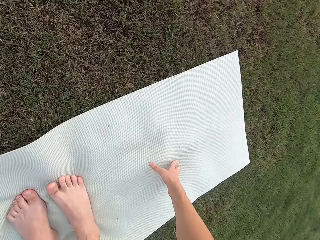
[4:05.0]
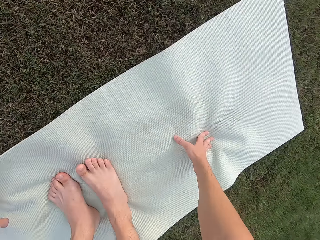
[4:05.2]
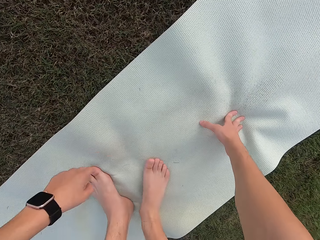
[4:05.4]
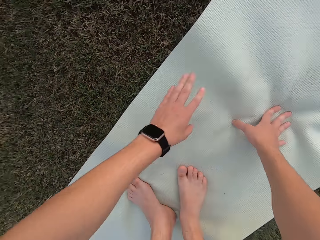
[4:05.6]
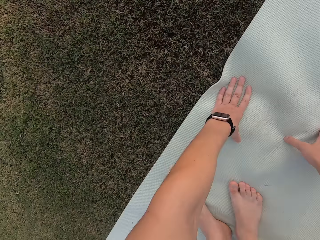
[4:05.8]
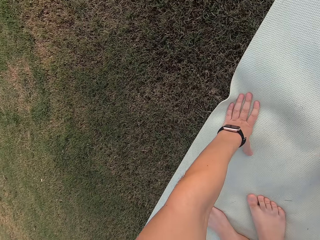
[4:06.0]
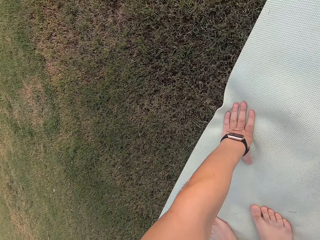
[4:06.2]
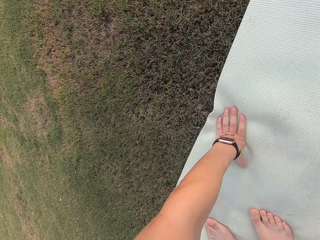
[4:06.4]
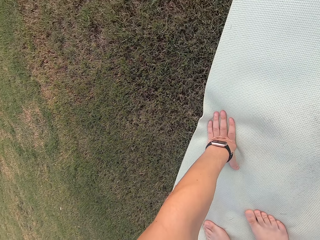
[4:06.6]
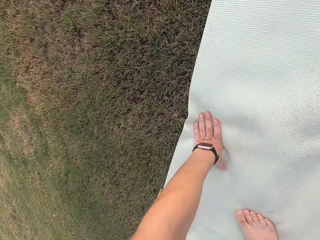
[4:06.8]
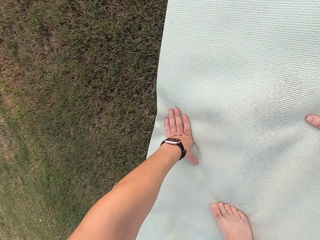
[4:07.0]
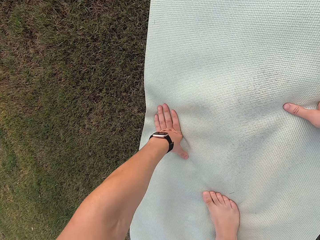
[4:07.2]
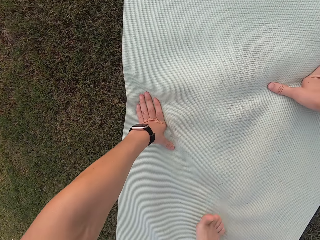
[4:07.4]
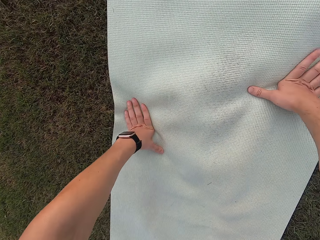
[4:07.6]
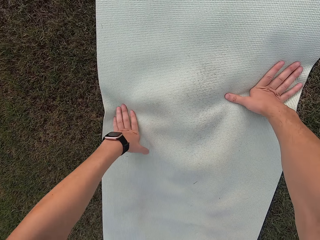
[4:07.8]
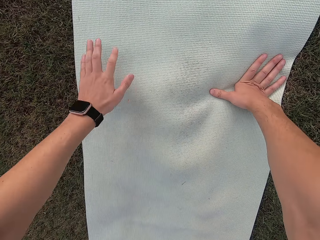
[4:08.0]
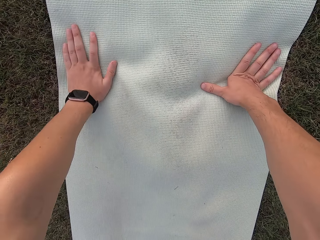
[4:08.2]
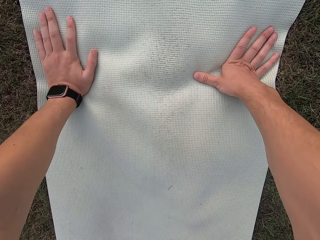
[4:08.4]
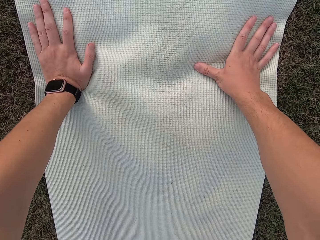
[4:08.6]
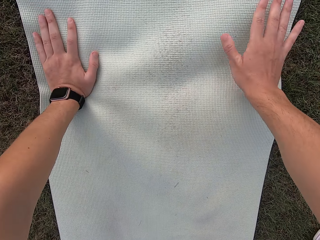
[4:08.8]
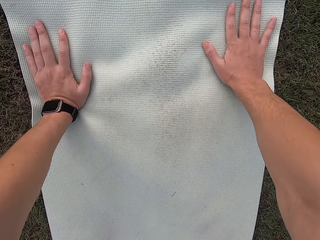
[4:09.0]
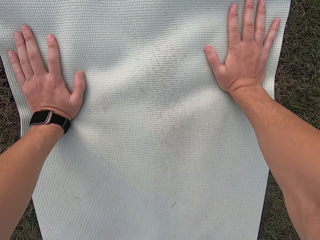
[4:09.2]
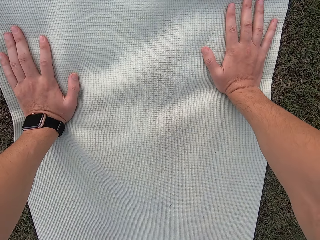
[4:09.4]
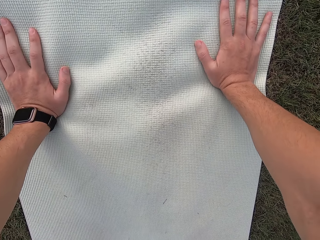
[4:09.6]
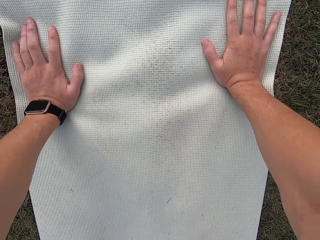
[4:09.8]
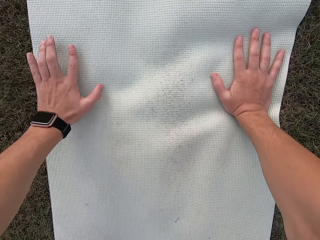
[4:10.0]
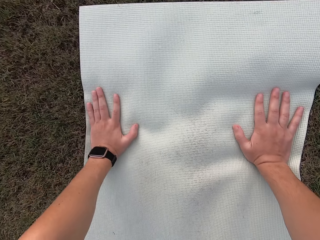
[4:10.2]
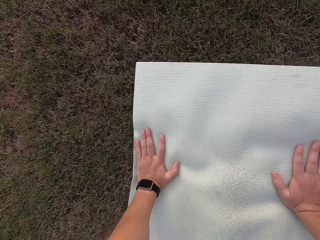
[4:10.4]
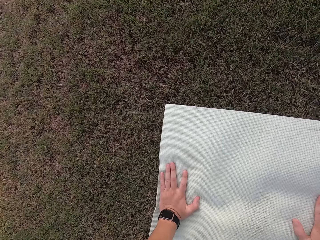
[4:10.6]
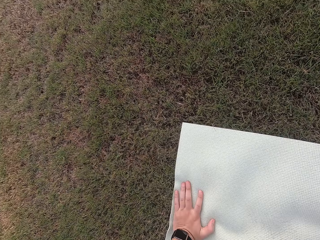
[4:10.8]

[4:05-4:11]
The camera wearer touches the mat.

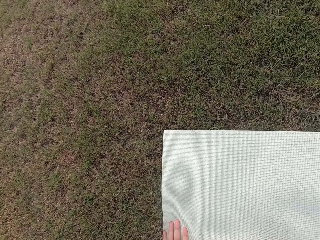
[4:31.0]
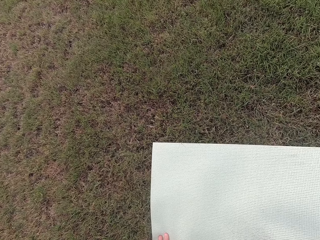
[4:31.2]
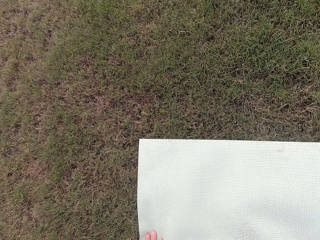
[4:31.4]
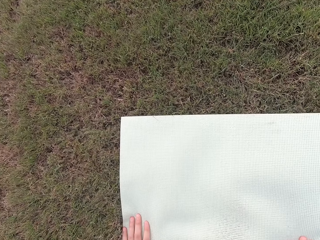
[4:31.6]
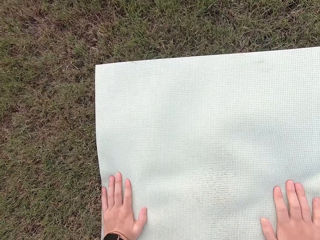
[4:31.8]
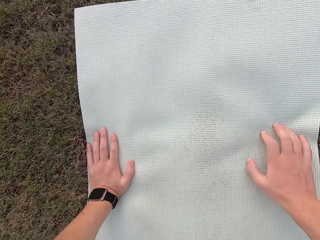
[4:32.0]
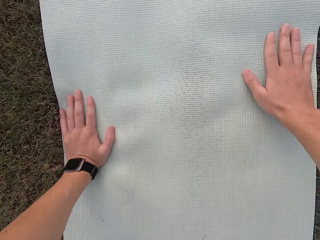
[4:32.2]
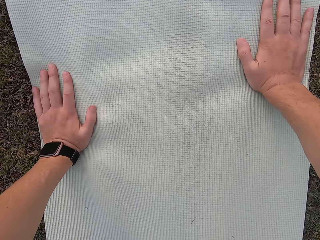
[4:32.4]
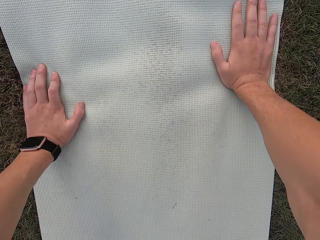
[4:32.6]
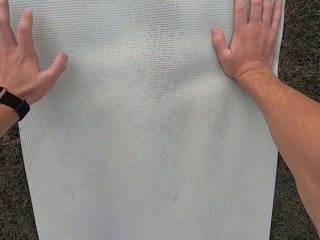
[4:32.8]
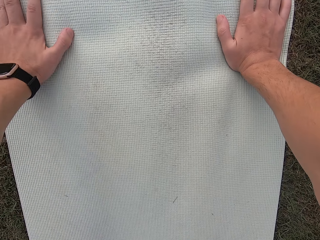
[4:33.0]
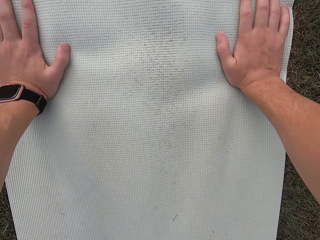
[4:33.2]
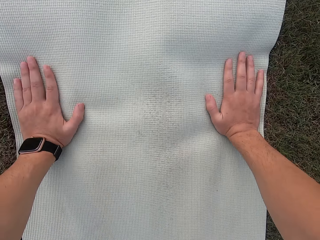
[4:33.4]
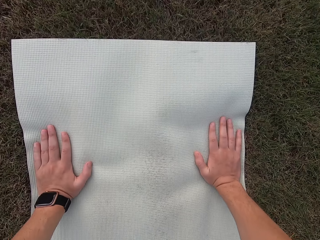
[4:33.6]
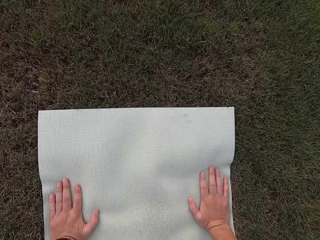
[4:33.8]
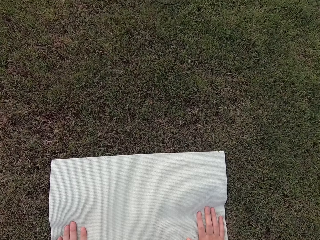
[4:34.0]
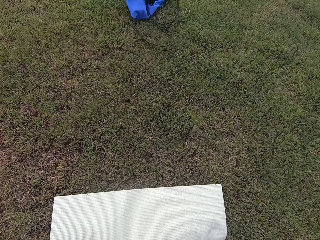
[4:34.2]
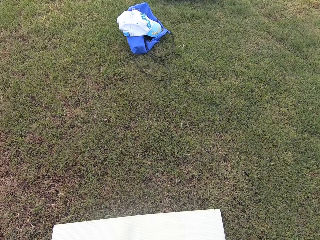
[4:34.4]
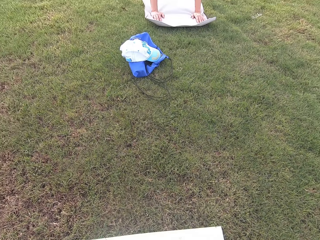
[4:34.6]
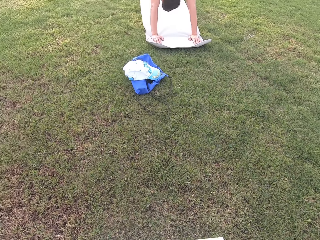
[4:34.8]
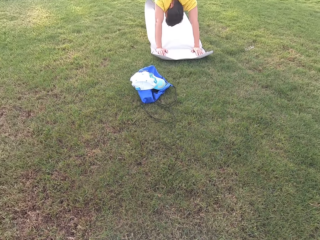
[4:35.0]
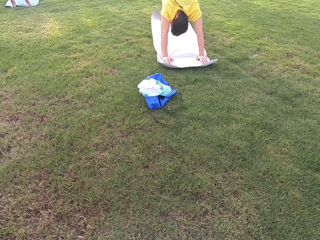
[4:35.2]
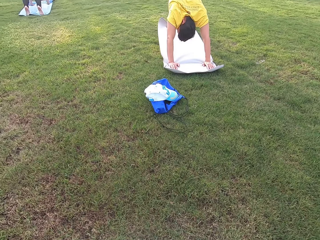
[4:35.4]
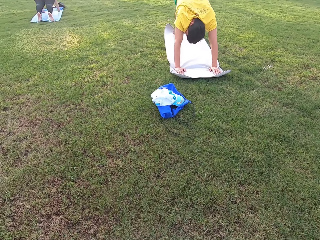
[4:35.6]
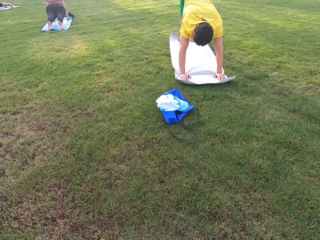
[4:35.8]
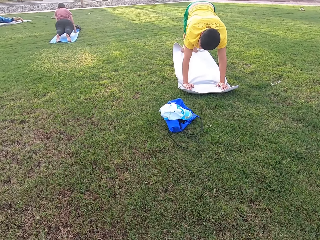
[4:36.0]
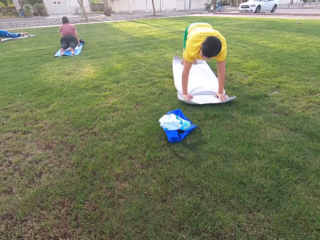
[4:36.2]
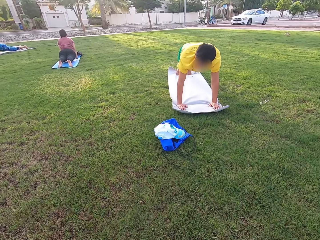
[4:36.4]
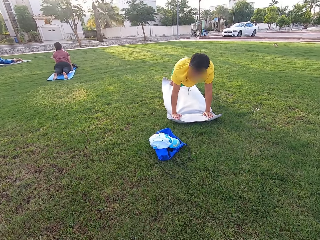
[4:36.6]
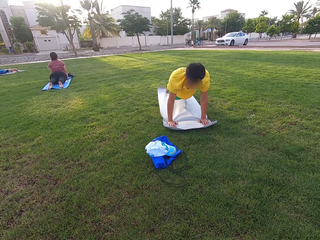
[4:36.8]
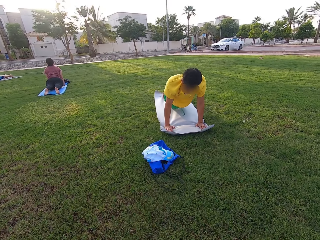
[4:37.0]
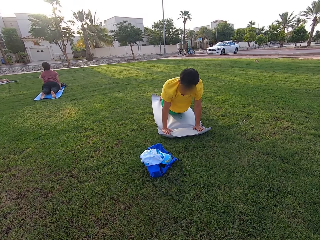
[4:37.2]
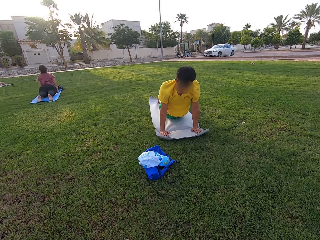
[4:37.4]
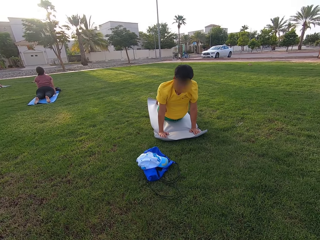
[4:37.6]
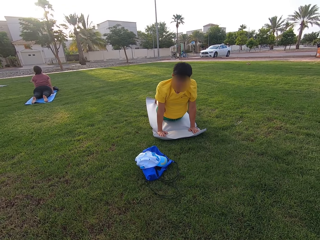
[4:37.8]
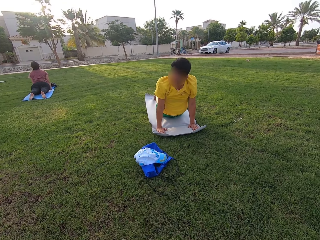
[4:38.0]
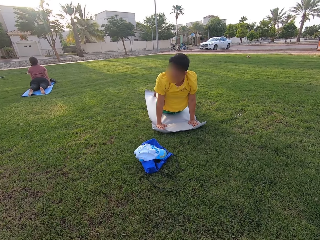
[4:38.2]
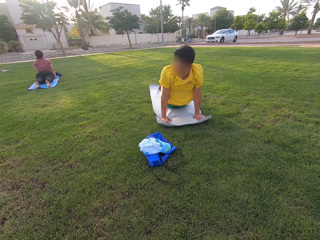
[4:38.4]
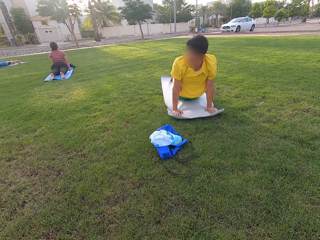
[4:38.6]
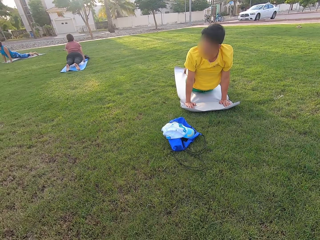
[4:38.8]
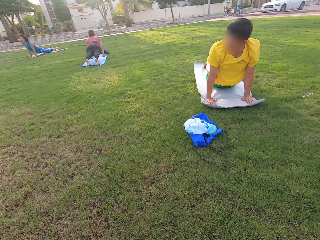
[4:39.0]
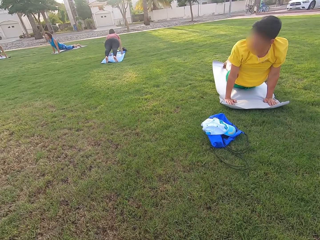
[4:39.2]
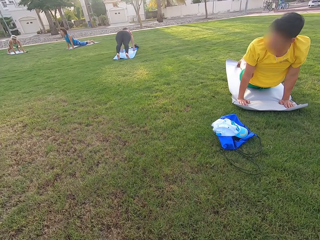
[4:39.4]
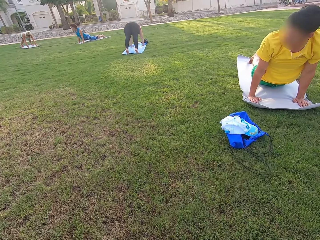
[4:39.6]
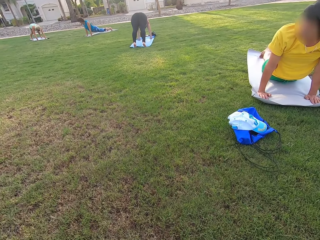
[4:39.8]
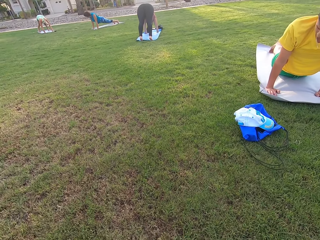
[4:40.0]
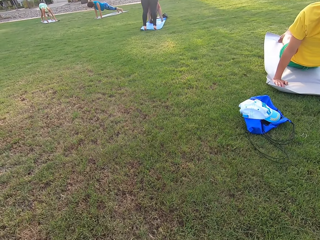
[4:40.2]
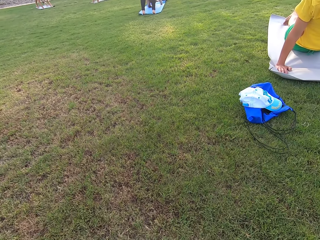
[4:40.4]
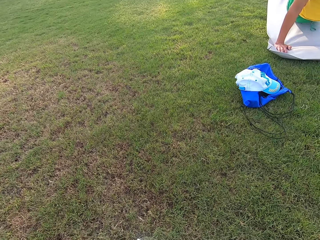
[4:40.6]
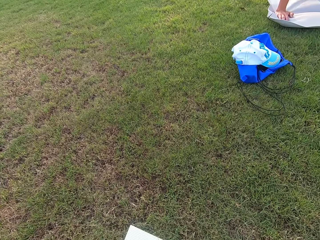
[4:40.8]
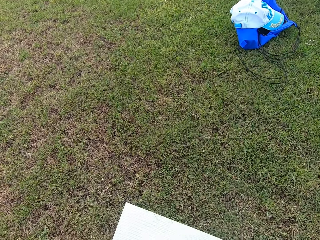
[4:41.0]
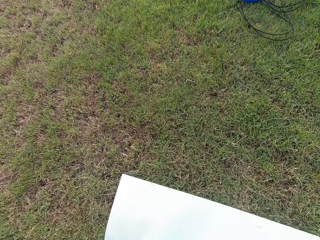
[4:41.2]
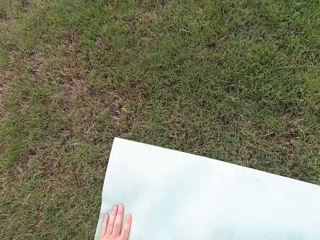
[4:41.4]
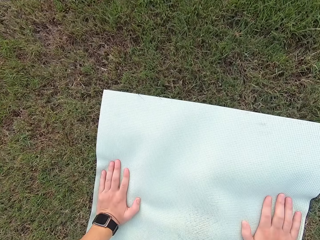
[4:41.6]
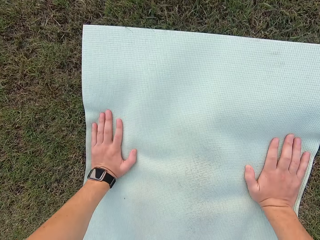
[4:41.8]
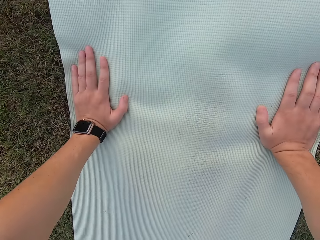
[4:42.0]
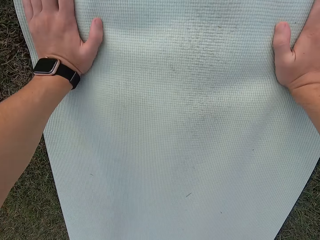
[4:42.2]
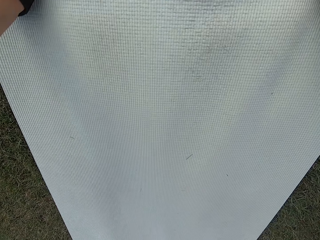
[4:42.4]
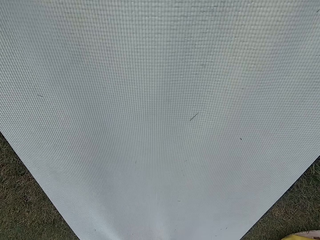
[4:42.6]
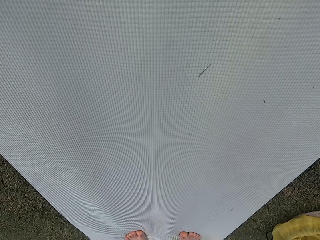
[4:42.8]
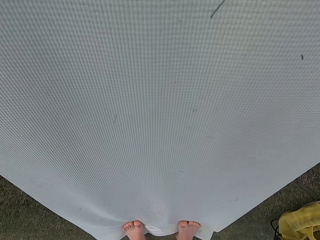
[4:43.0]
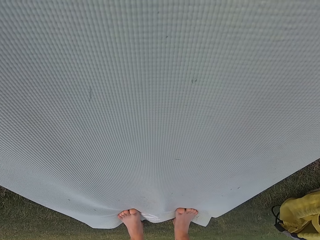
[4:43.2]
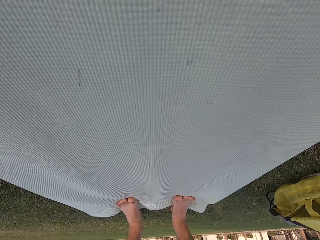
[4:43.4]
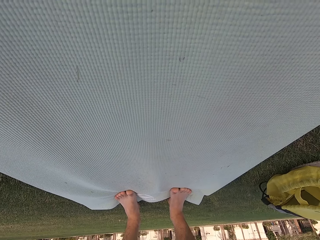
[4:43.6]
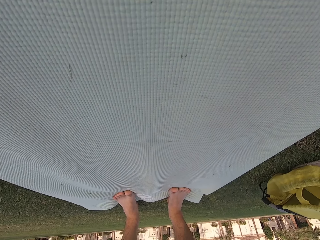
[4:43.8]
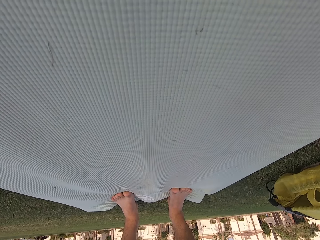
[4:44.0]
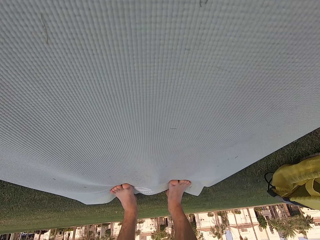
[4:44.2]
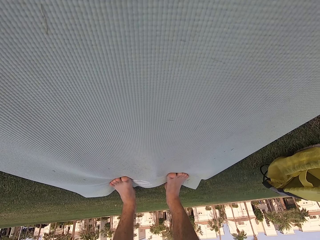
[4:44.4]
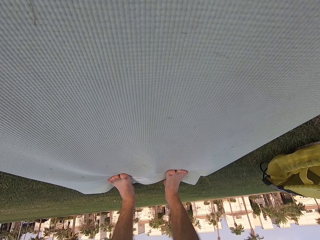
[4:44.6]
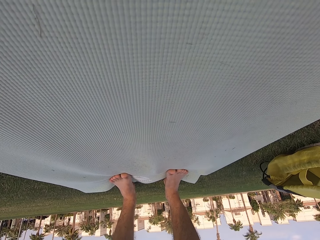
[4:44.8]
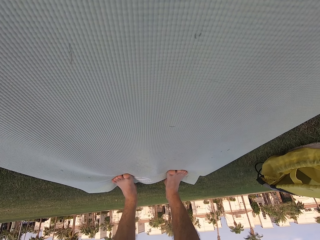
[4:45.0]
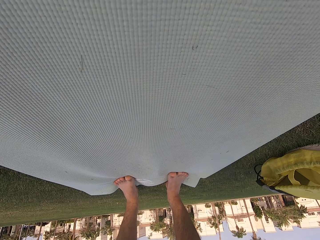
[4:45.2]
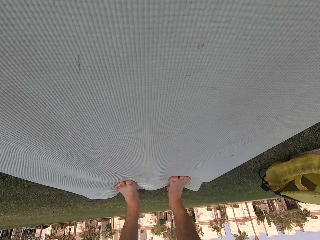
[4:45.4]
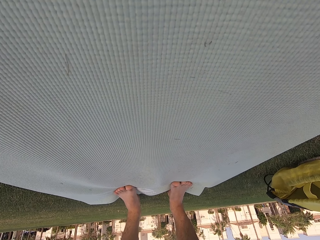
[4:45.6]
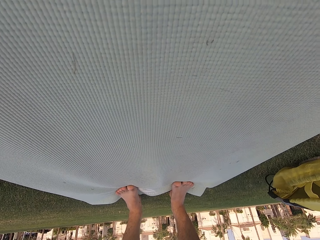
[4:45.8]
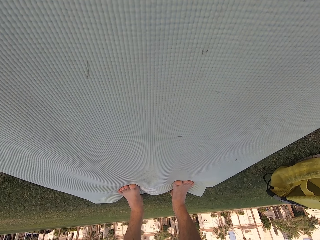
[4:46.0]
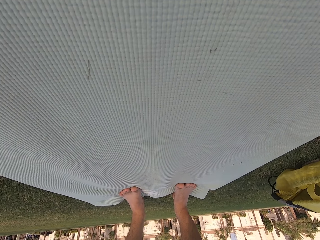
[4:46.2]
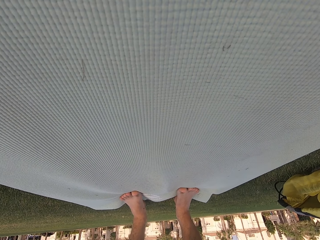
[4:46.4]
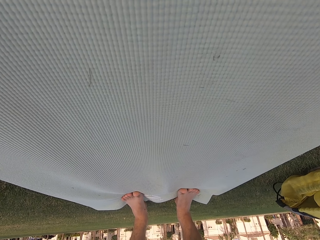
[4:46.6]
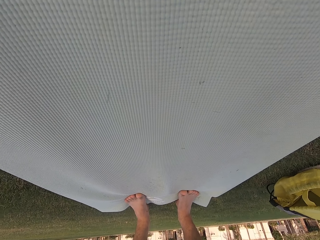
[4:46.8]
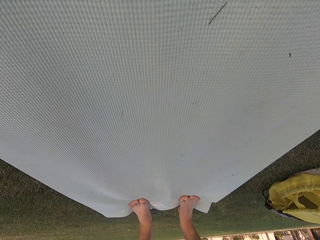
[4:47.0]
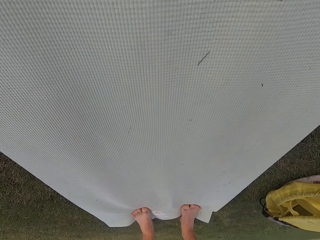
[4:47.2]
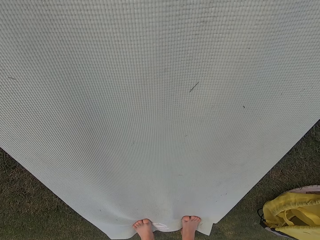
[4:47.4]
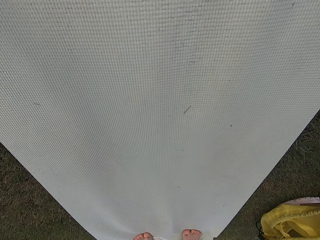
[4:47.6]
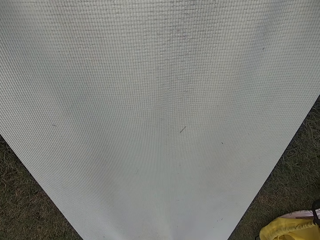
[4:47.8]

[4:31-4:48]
The camera wearer moves hands to the front. He stretches his back. He exercises on the mat.
